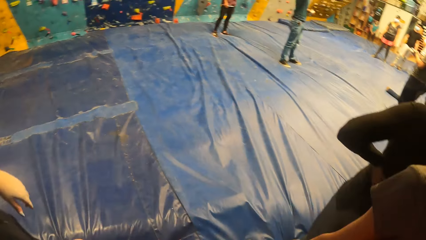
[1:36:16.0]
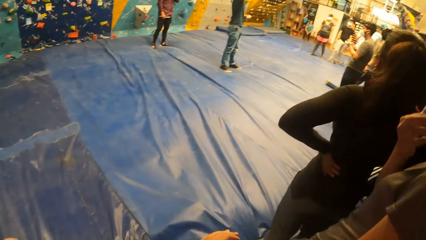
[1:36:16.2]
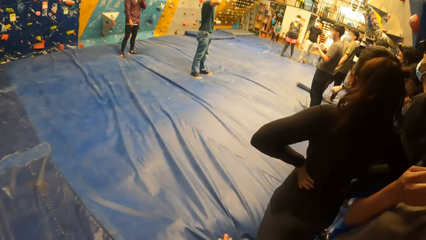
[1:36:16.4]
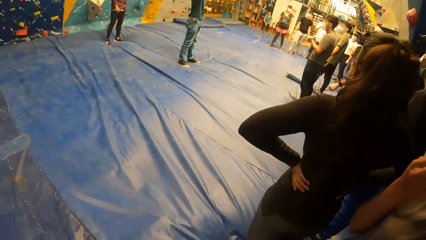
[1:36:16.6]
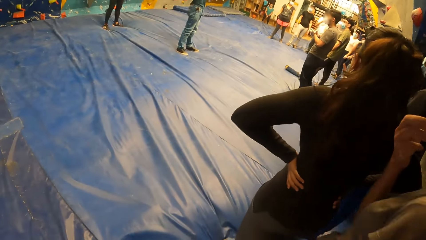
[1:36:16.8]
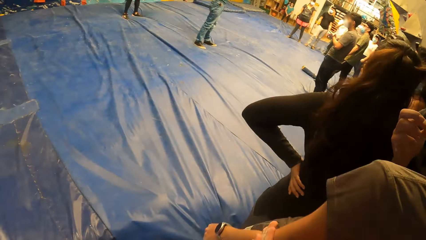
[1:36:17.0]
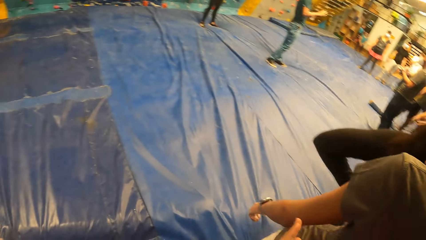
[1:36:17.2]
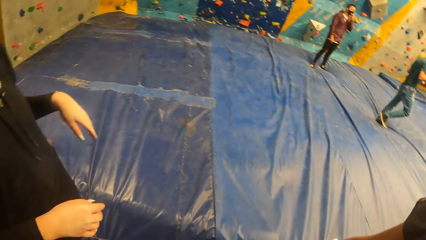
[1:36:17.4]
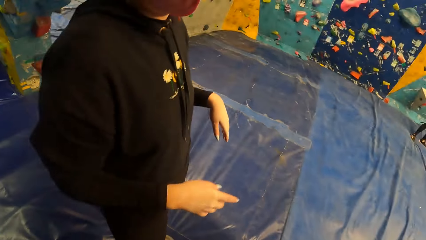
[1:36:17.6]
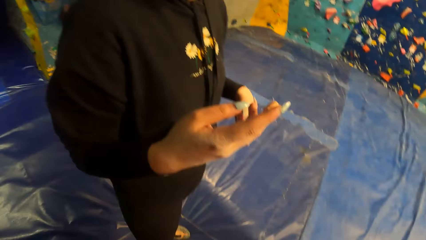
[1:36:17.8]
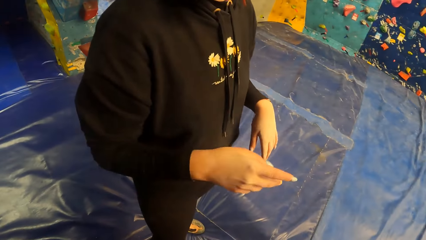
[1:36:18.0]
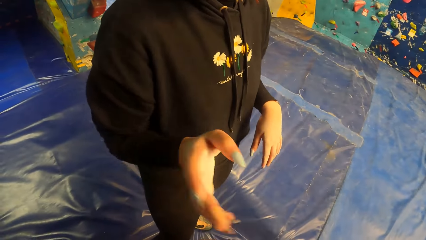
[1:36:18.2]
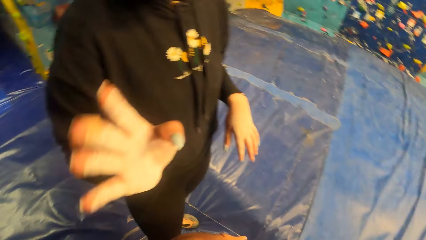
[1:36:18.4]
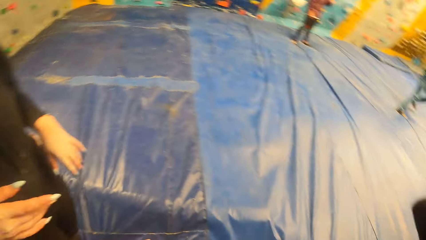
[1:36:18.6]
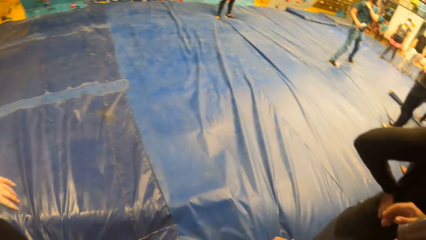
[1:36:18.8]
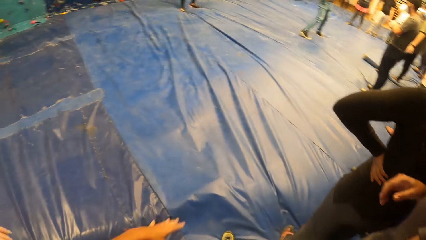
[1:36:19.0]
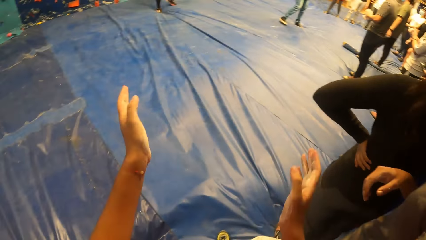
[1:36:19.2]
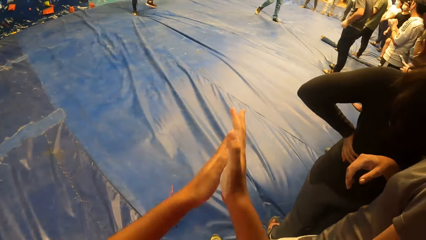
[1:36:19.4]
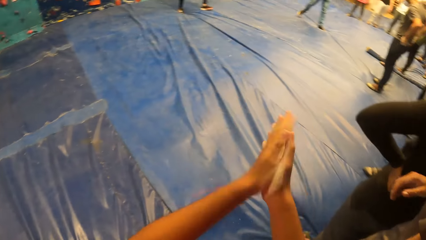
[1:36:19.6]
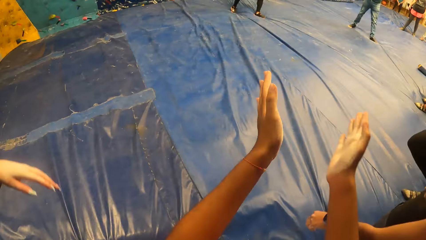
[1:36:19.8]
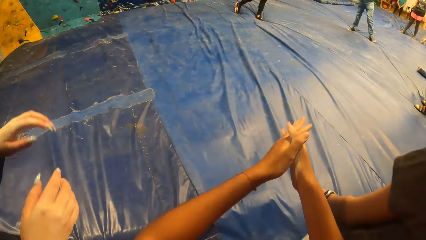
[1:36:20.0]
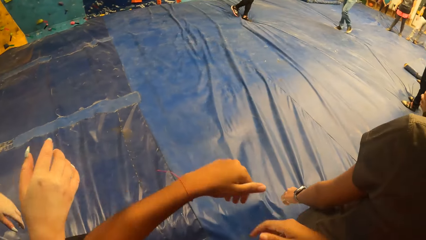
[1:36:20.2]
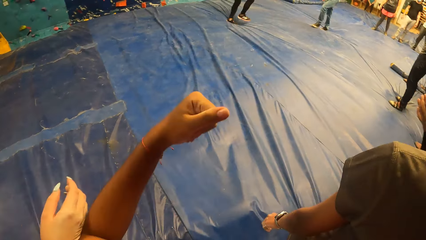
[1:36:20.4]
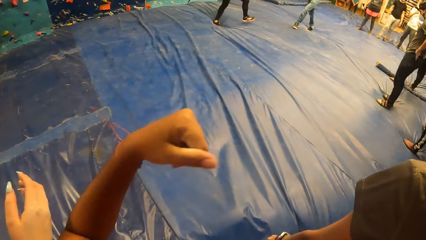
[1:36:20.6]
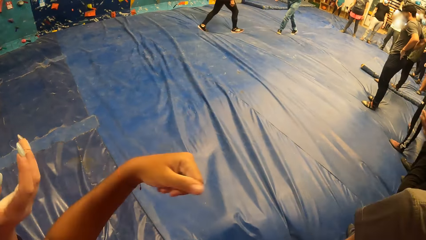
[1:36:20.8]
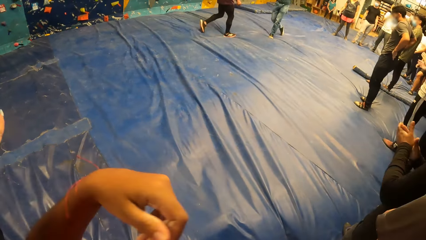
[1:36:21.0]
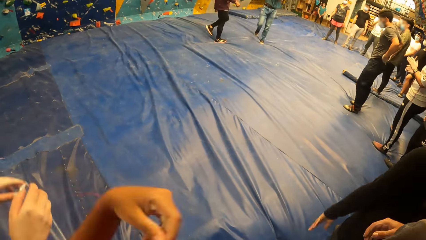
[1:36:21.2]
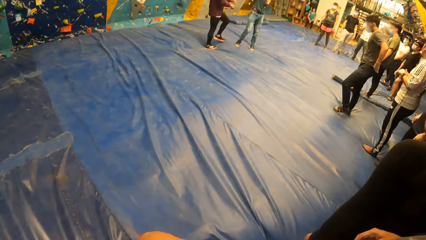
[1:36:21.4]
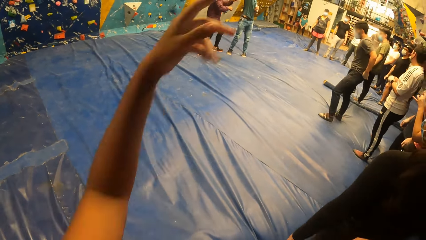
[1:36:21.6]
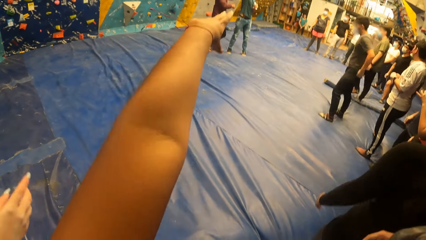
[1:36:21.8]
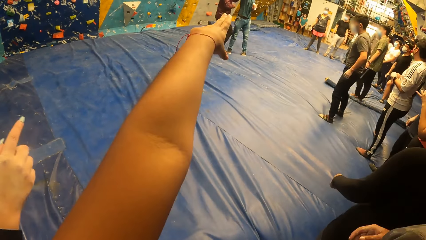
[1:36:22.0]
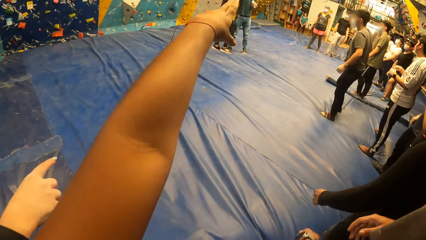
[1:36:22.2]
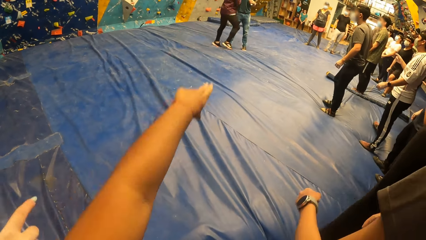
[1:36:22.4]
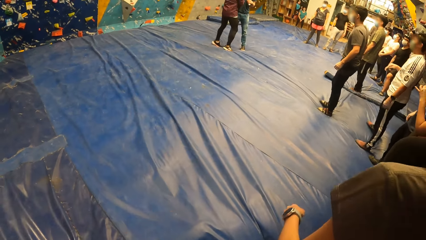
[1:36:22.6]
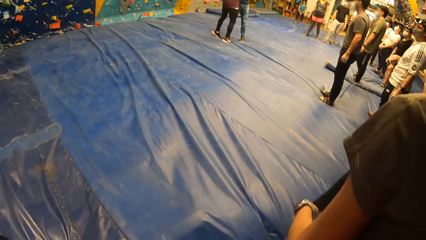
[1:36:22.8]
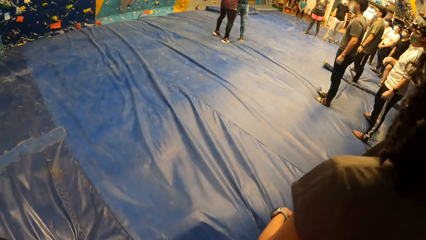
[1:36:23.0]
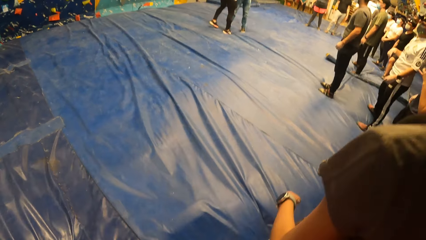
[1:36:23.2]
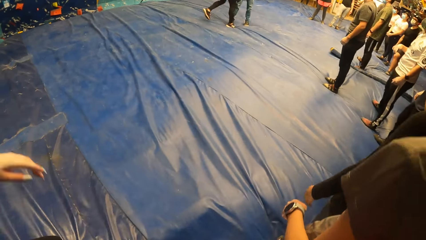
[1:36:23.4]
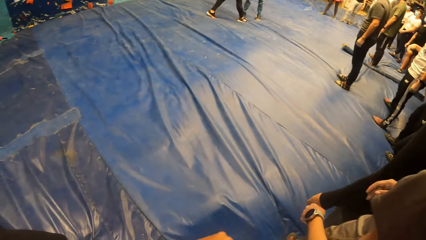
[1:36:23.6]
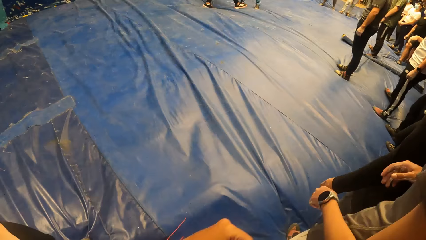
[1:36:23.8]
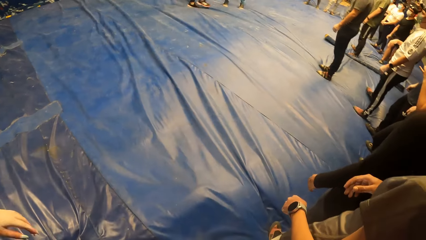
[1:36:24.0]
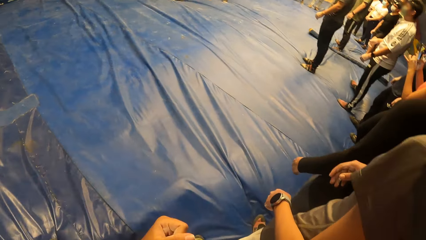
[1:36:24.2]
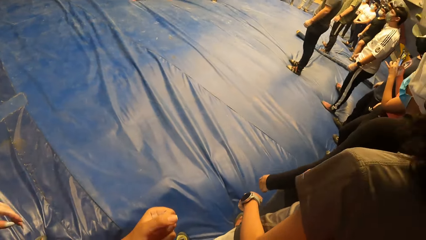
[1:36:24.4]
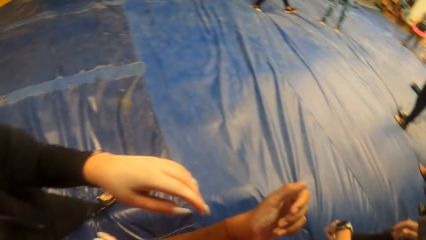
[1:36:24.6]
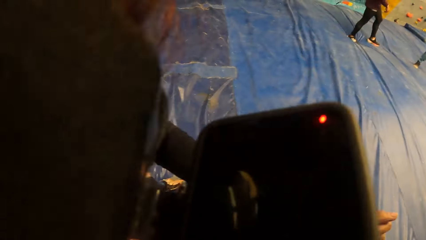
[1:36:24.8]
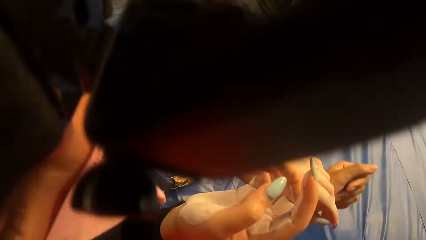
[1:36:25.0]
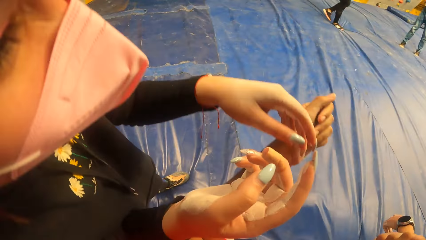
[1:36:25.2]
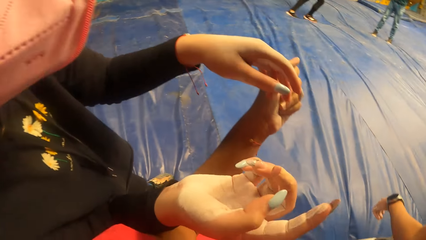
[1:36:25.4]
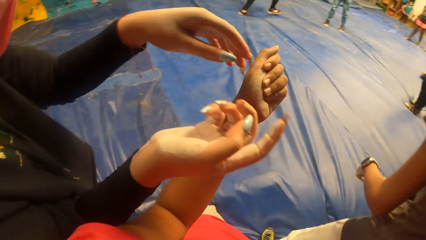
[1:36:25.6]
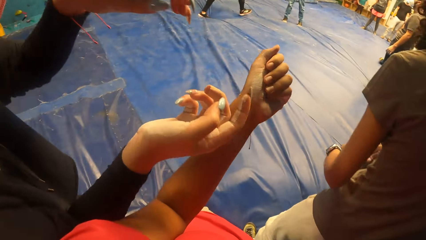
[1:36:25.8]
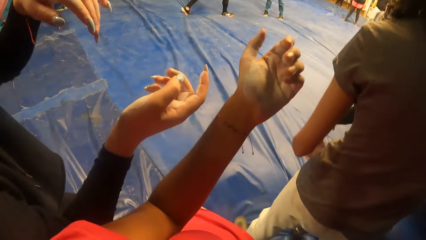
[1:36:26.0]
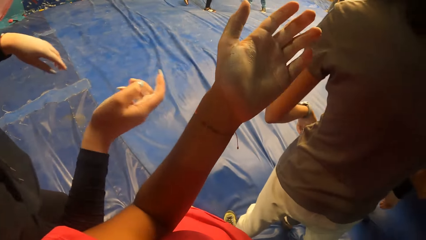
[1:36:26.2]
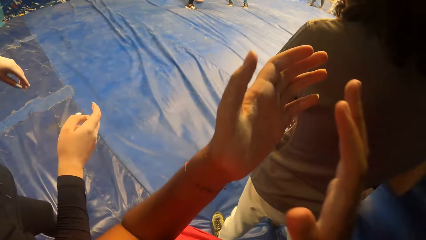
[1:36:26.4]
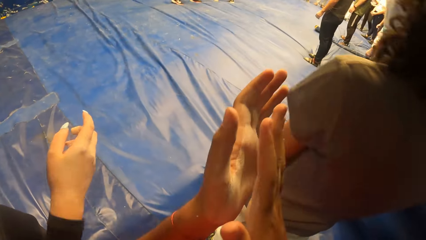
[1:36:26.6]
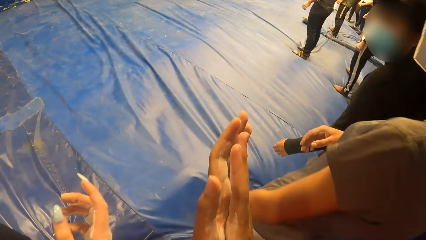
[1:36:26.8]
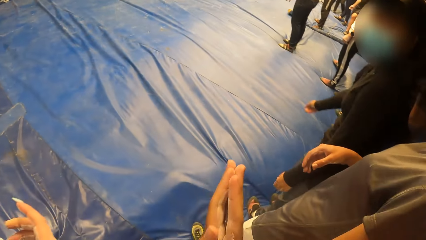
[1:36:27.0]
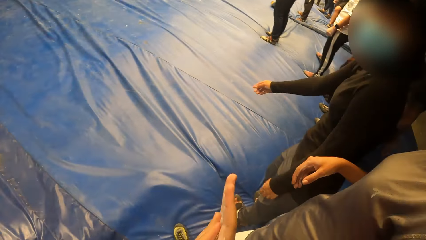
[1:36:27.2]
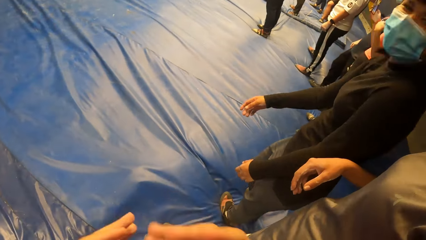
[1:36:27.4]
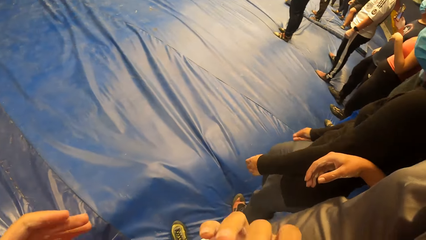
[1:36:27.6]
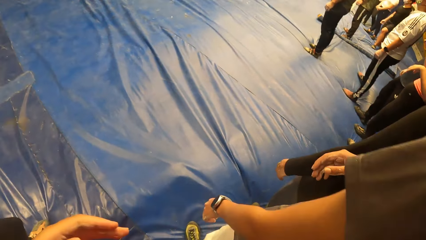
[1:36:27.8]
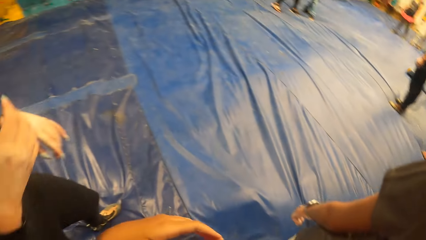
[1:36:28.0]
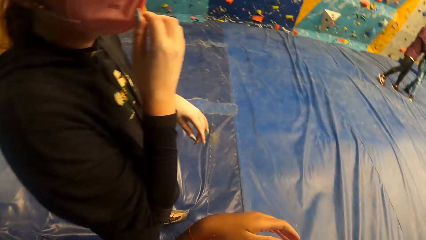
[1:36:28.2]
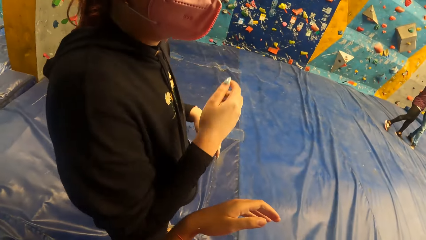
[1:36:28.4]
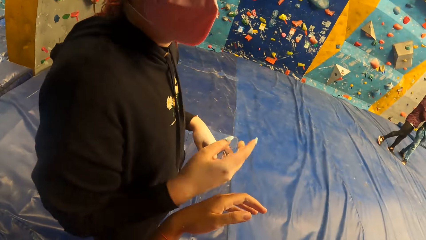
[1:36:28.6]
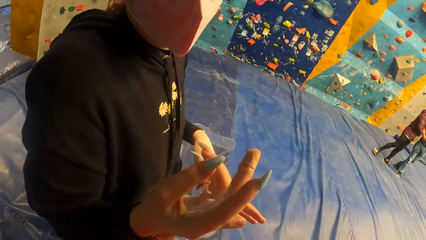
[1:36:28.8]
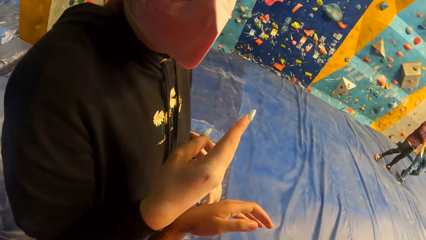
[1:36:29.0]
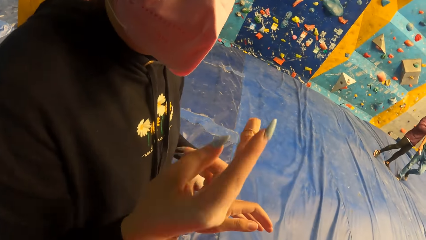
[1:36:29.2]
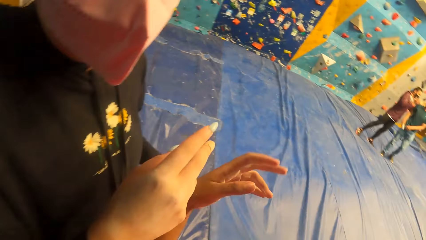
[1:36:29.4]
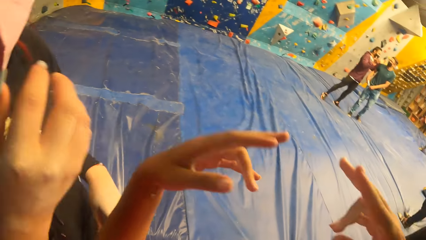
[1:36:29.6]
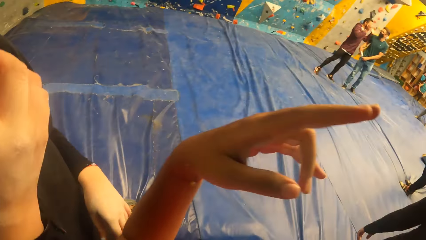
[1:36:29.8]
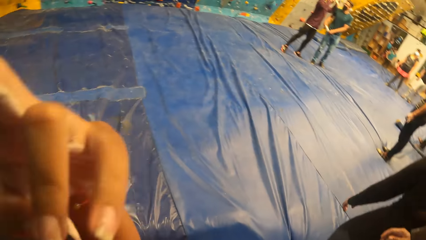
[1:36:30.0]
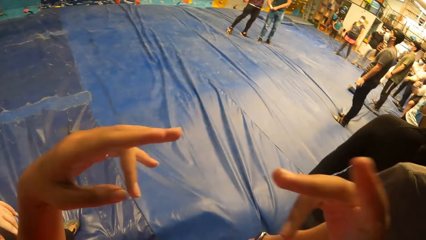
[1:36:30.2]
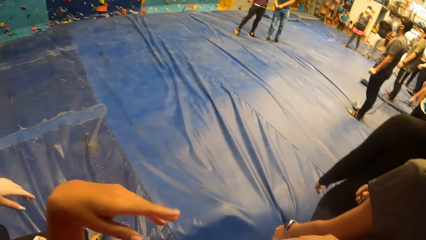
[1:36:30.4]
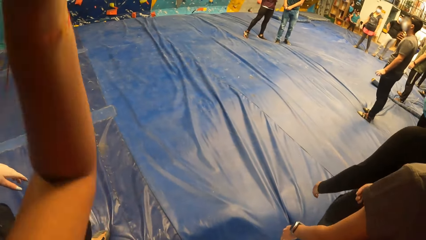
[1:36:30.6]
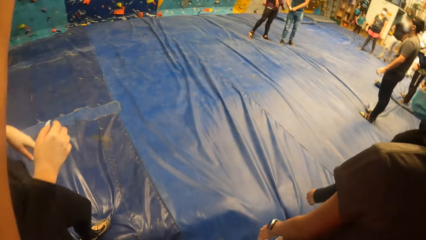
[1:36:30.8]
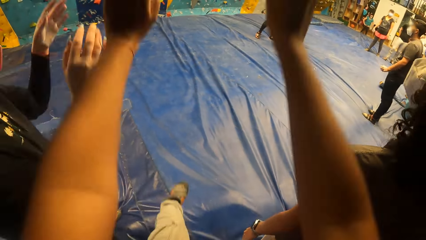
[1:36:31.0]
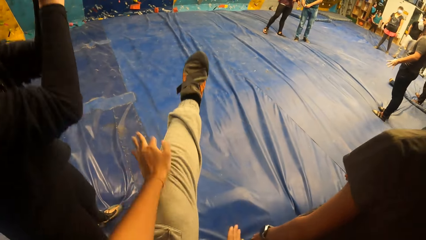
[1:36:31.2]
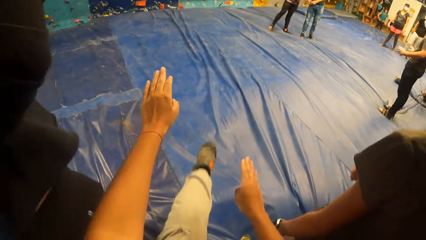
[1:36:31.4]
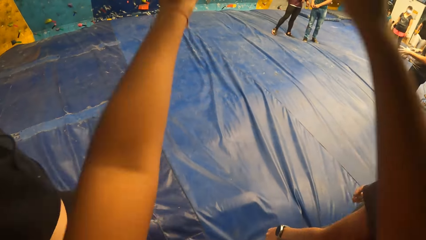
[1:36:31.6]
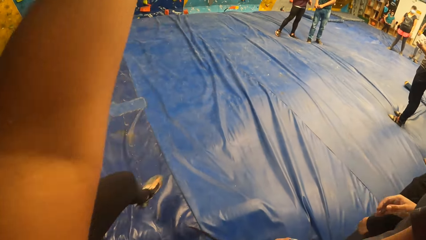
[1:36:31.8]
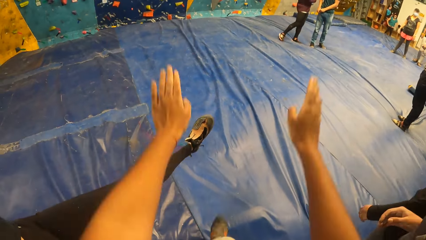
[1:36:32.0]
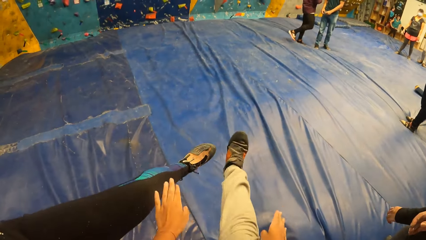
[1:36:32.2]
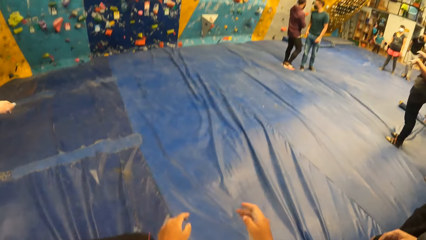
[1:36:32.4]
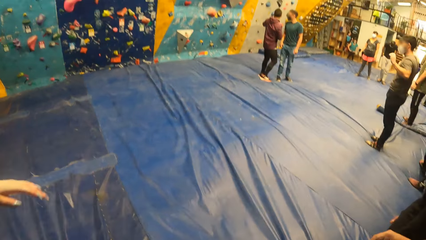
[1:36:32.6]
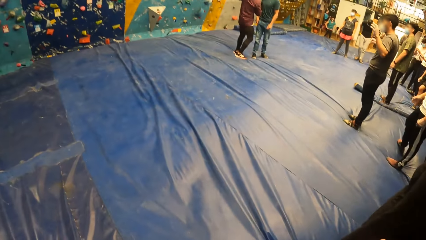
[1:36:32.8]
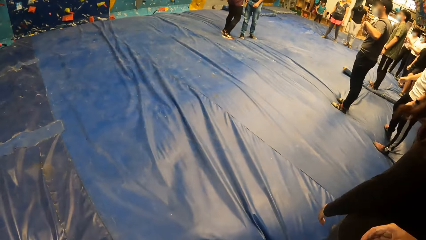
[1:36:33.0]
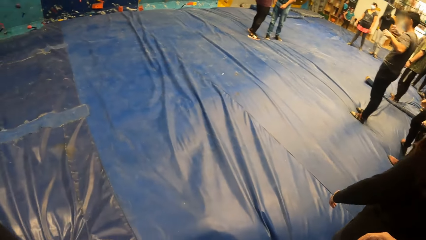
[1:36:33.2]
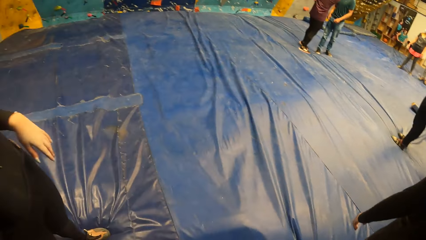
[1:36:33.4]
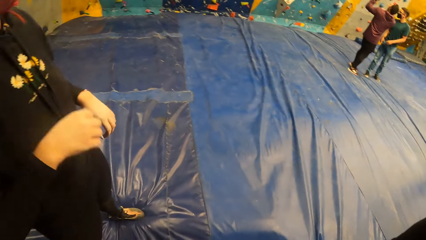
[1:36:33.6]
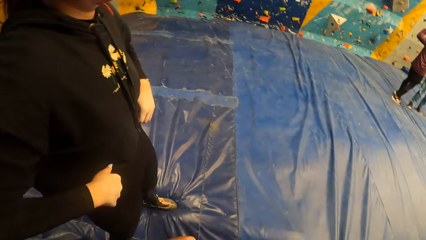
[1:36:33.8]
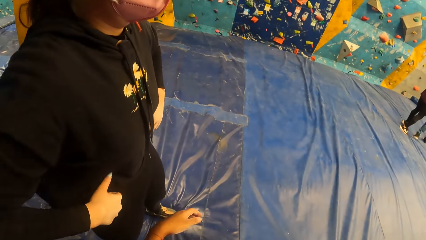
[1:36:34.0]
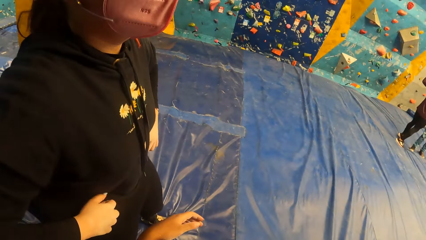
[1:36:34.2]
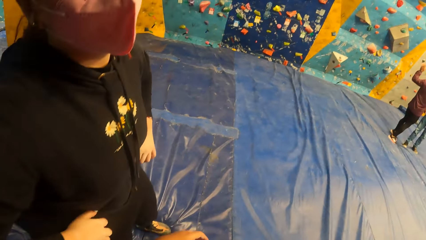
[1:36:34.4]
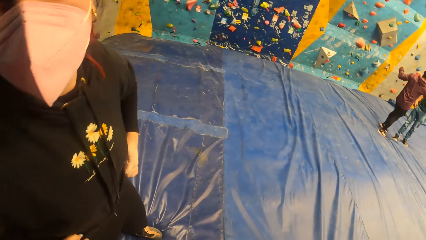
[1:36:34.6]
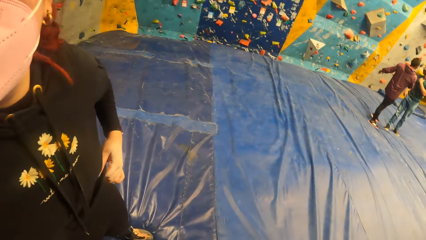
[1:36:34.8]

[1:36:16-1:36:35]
The camera wearer claps his hands. He claps his hands again. He raises up his hands. He raises up his hands again. He moves his hands. He claps his hands repeatedly. He looks around. He raises up his hands. He moves his left hand repeatedly. He moves his left leg and moves his left hand. He raises up his hands. He looks around.
